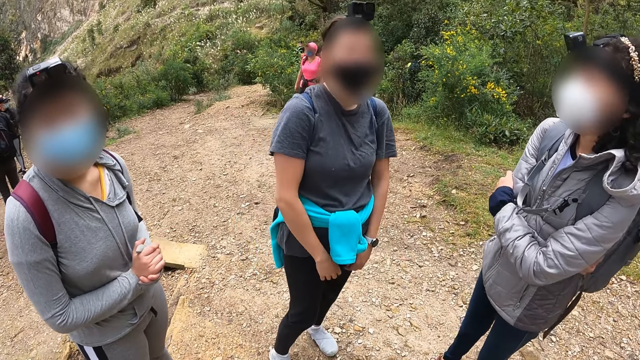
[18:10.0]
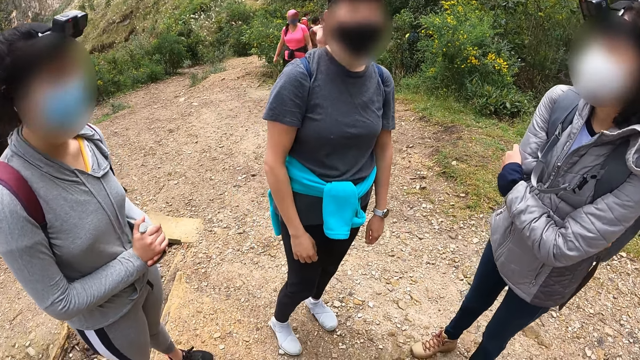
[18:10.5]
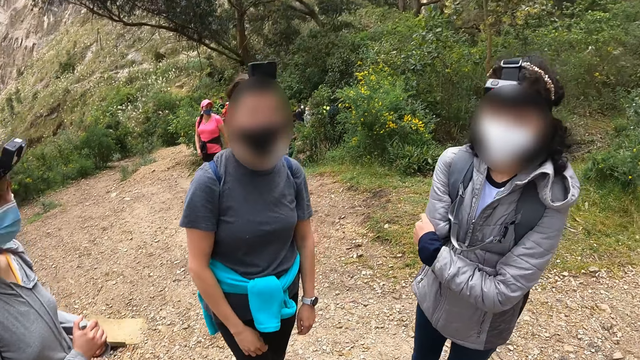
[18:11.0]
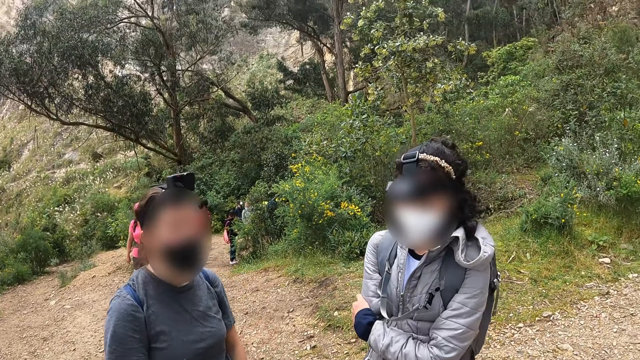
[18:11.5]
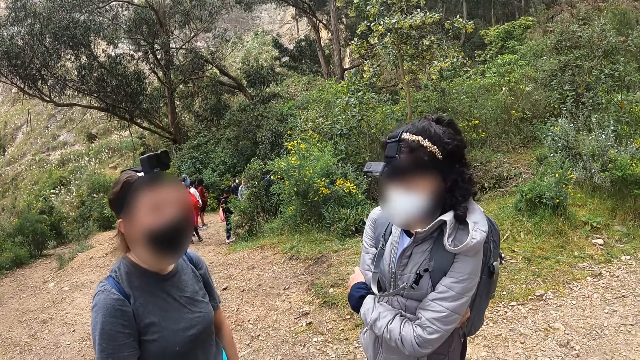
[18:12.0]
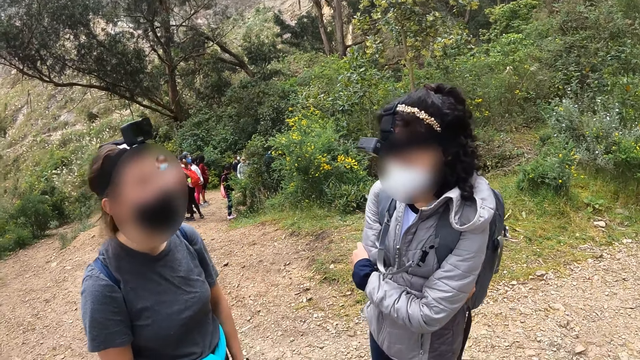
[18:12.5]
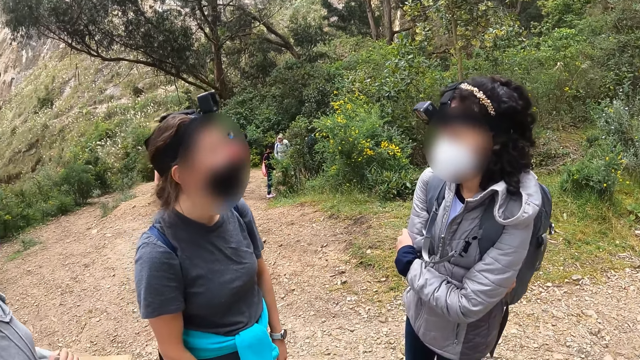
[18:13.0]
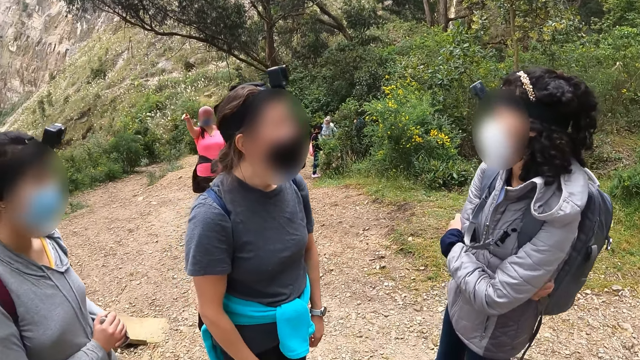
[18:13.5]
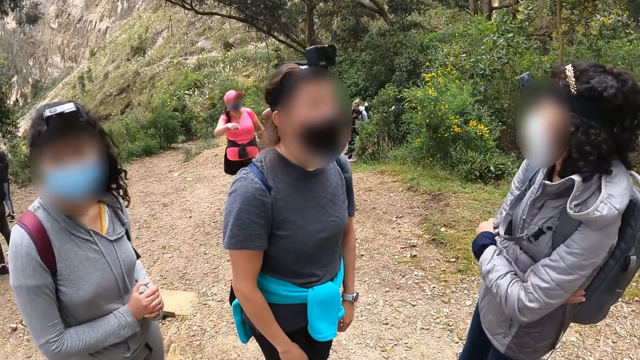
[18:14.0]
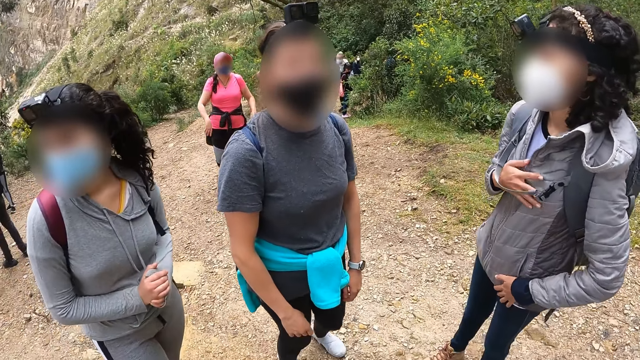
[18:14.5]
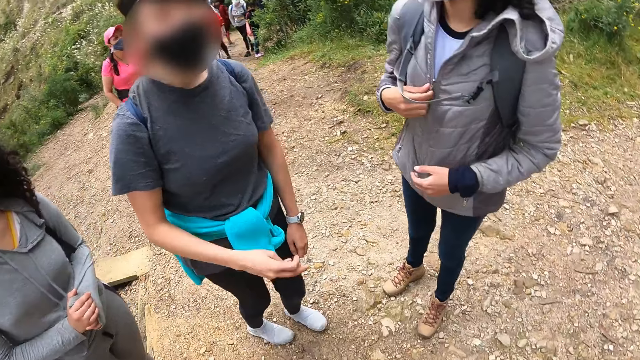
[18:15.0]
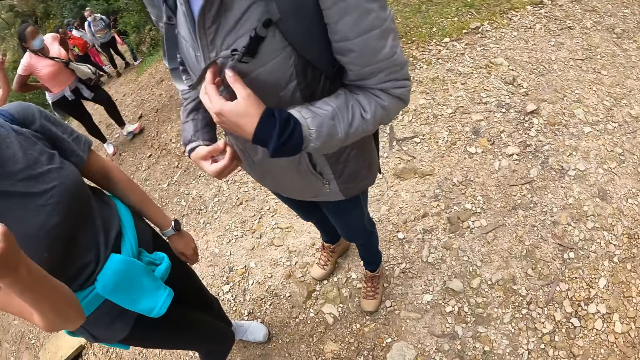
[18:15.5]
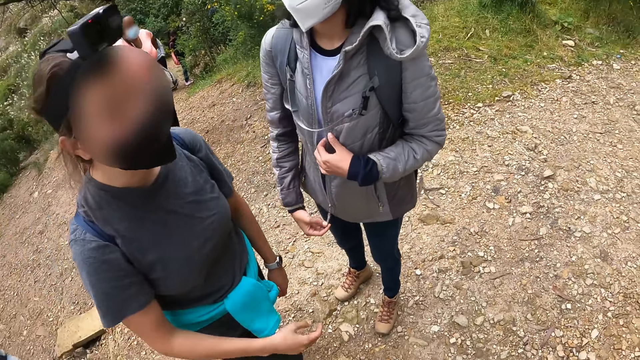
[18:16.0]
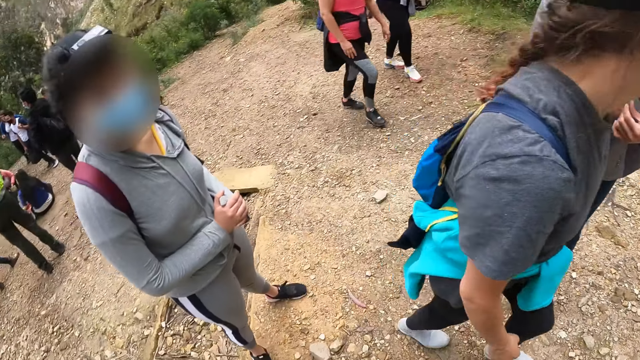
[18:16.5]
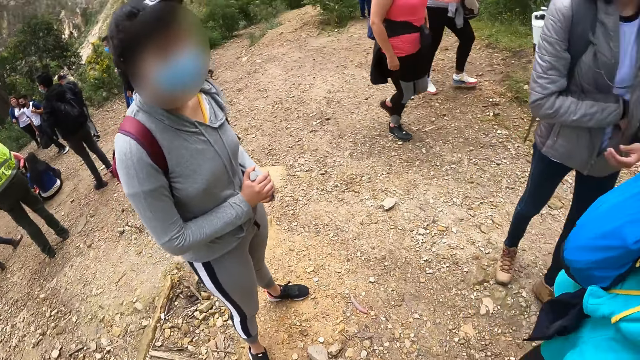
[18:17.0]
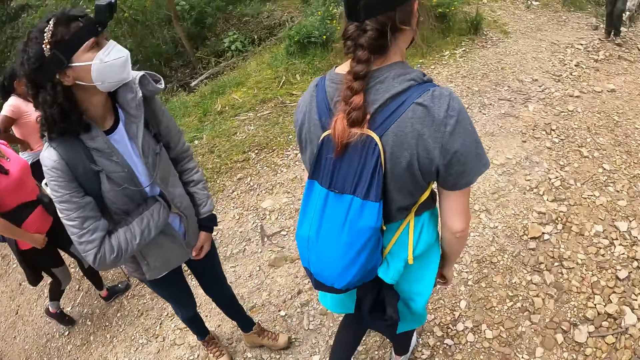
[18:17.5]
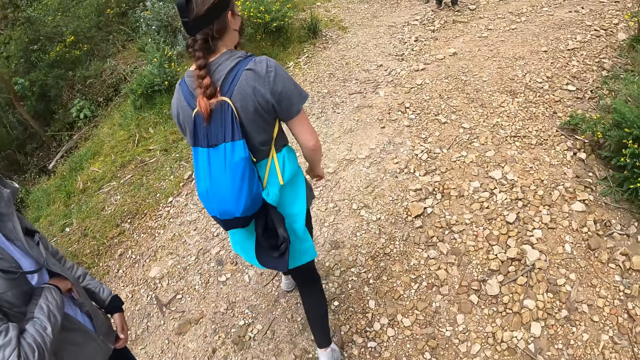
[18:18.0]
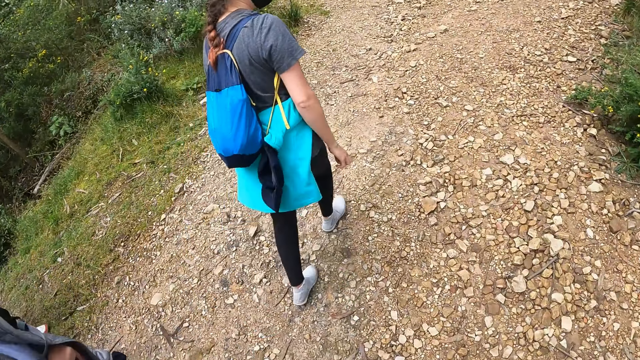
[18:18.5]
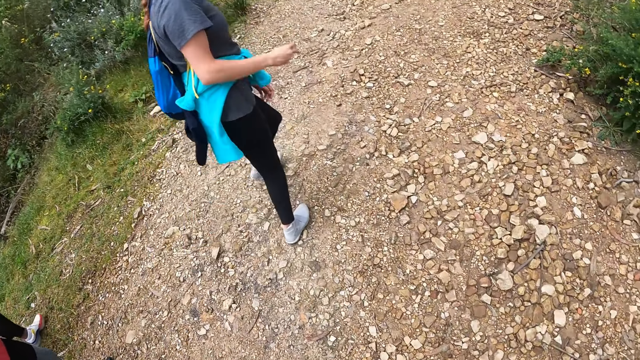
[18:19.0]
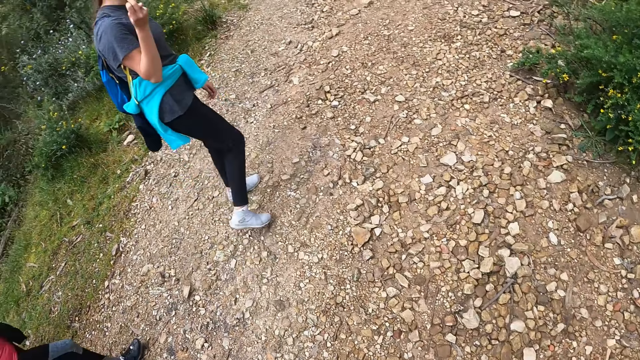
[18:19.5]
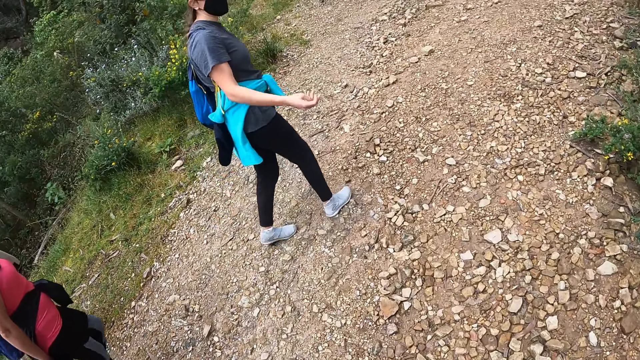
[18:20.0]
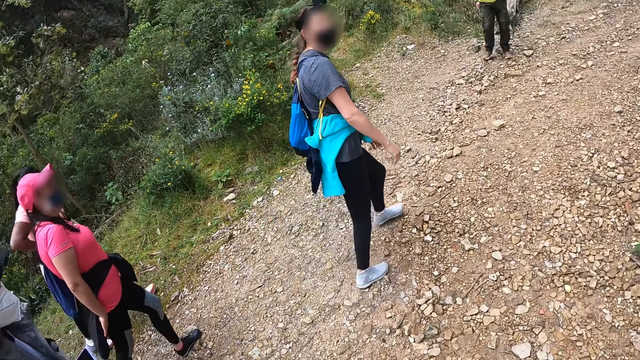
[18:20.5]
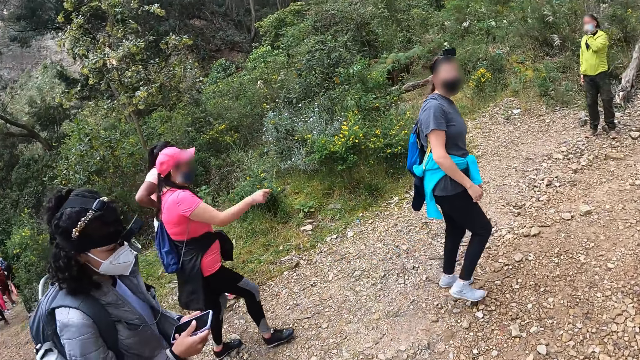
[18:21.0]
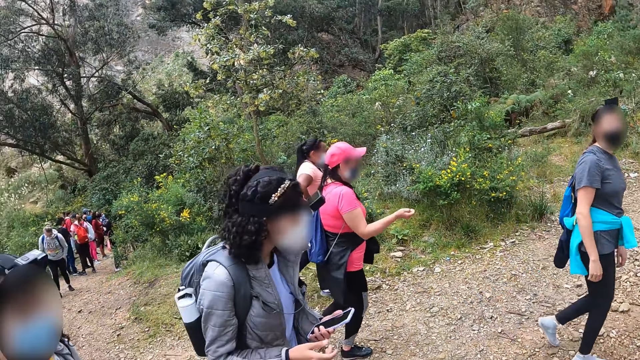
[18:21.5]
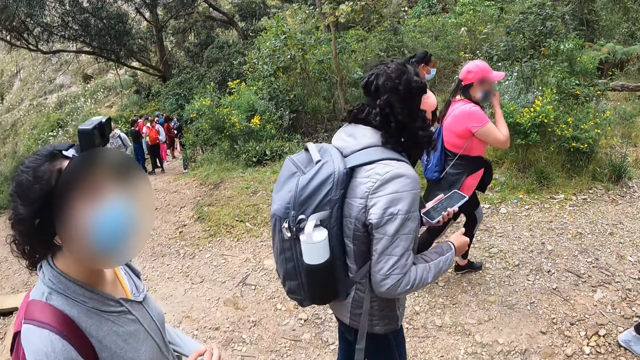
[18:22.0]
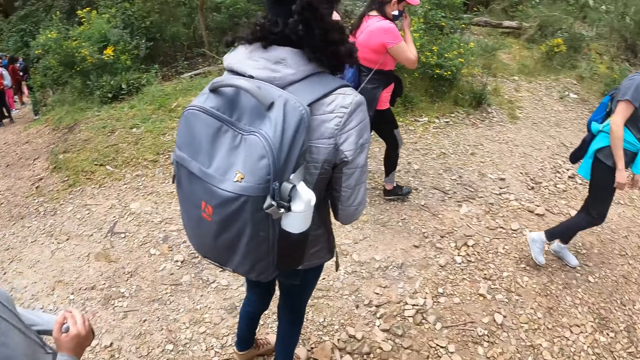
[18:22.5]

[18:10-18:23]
A woman touches her jacket with her right hand. The camera wearer looks around. Another woman walks down the pathway. A third woman puts her right hand into her jacket pocket. The camera wearer starts walking. The third woman holds a phone in her hands.

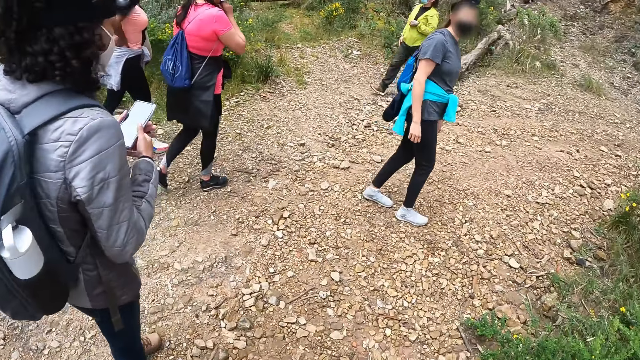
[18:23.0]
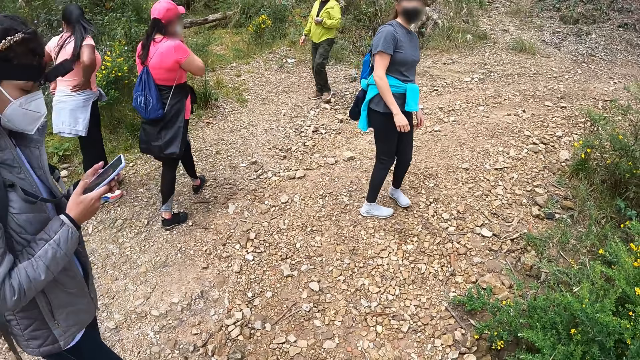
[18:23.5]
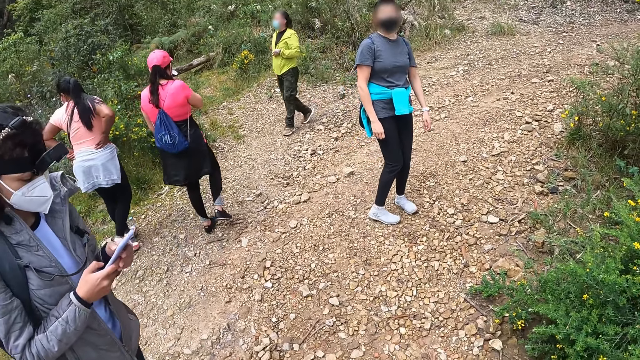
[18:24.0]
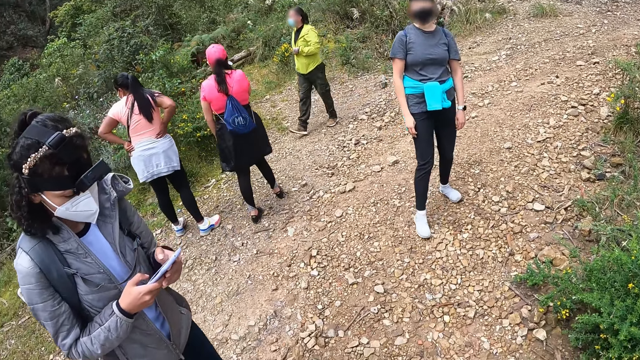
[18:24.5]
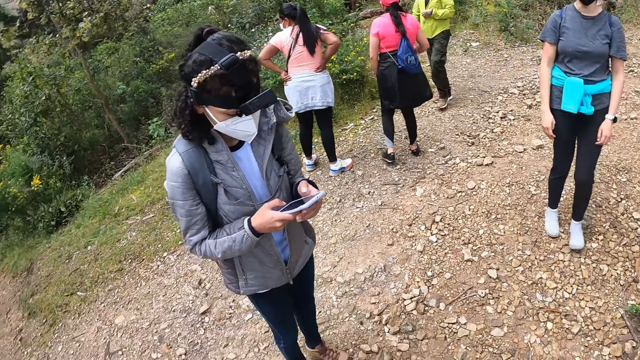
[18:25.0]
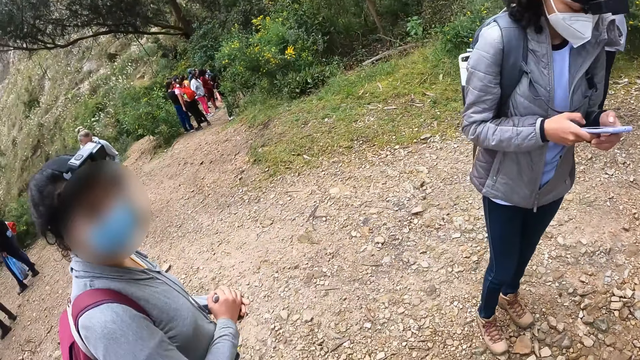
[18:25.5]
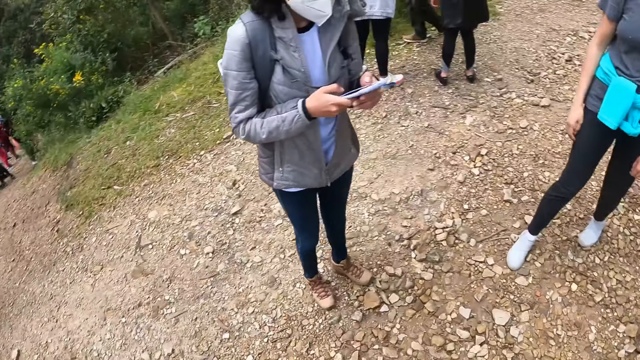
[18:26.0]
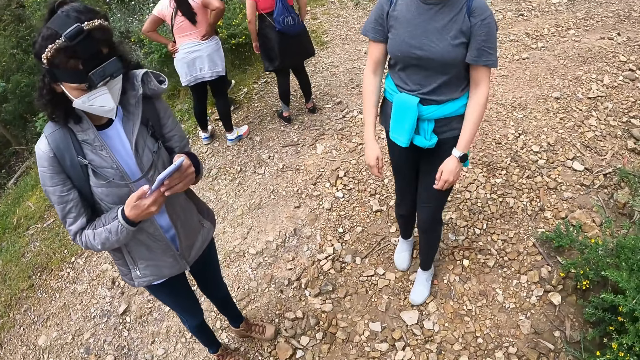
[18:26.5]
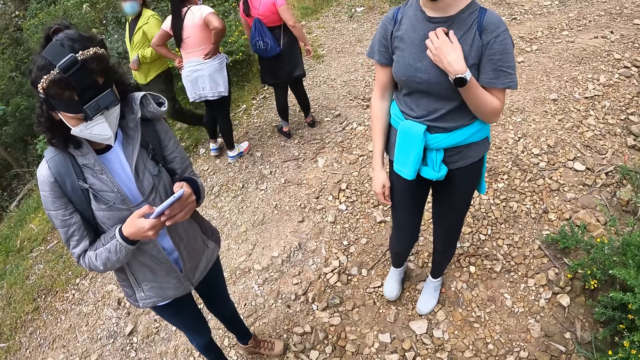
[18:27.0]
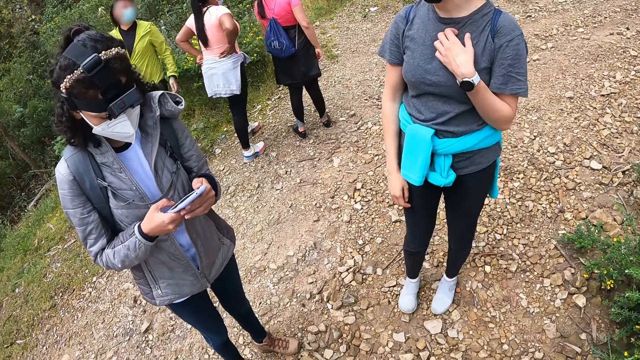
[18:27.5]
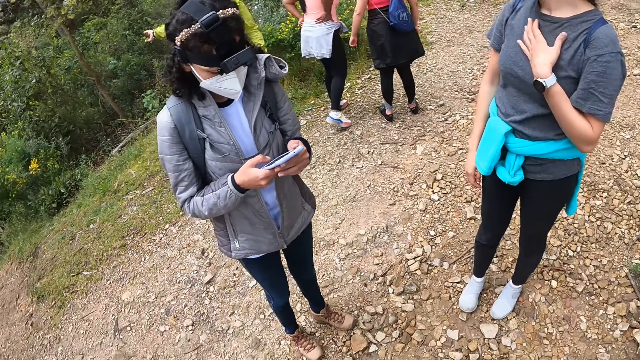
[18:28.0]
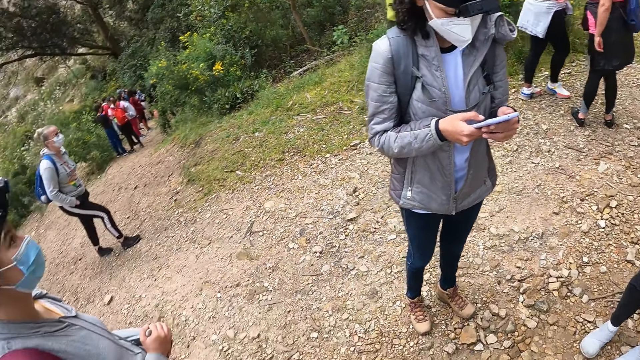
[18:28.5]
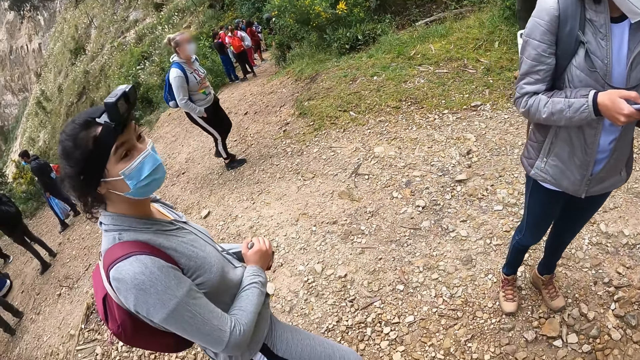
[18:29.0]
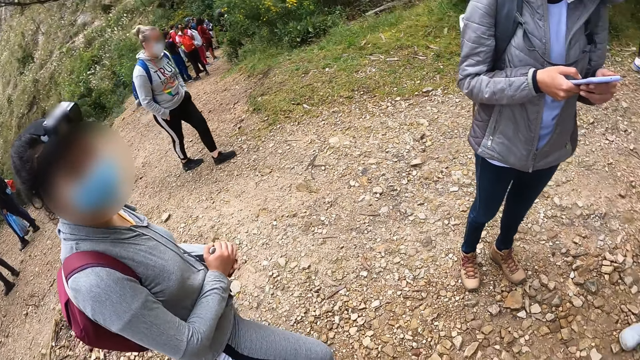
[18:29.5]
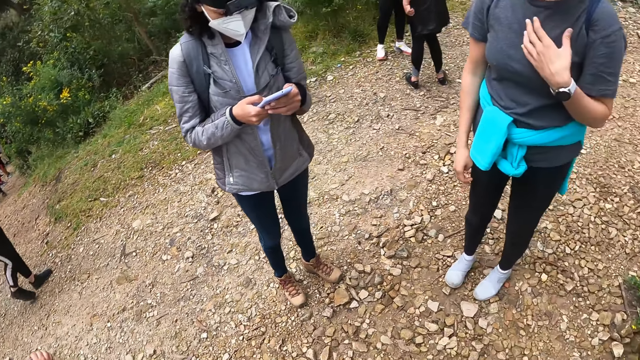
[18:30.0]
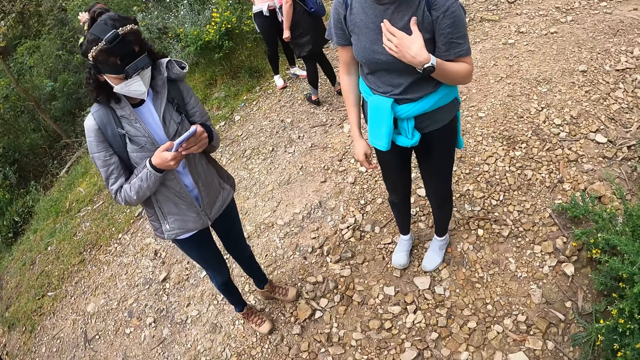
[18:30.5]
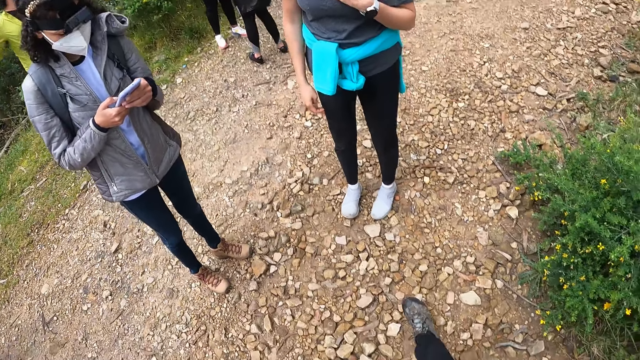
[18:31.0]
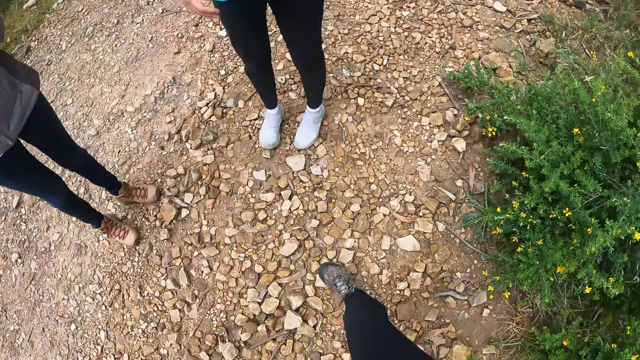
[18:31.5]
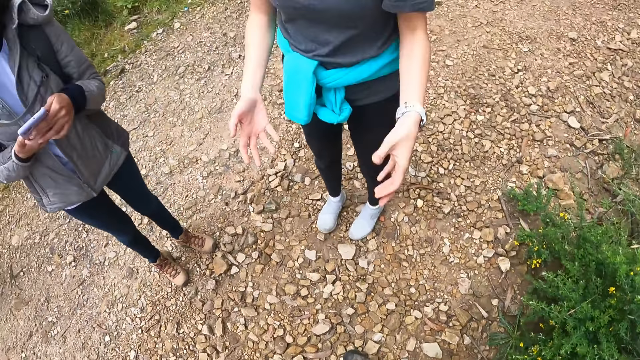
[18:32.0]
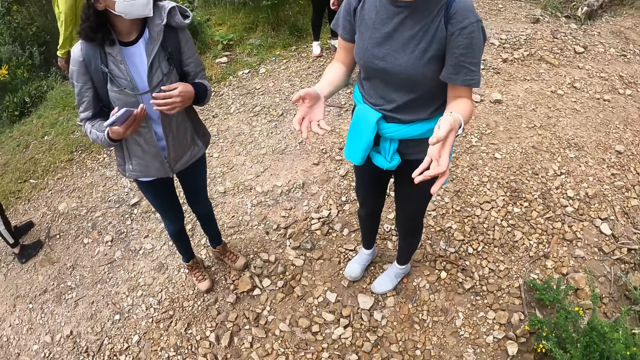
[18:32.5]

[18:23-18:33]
A woman presses the phone in her hands. Another woman walks towards the camera wearer. The camera wearer interacts with three ladies. The other woman converses with the camera wearer. The camera wearer looks around.
